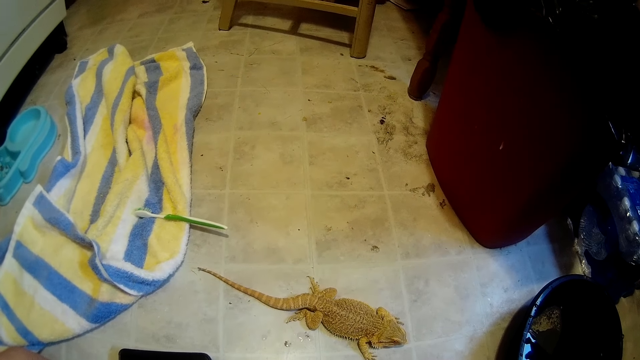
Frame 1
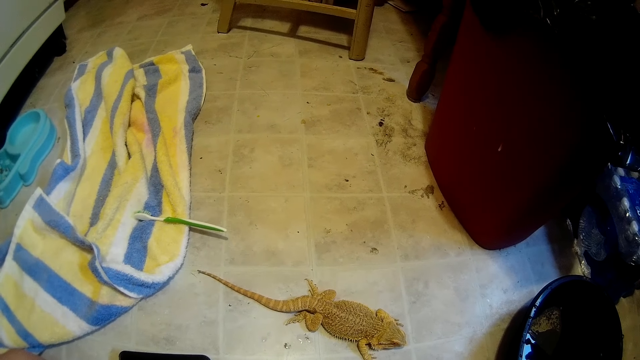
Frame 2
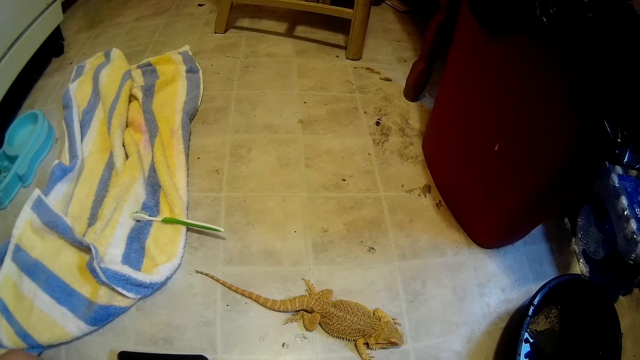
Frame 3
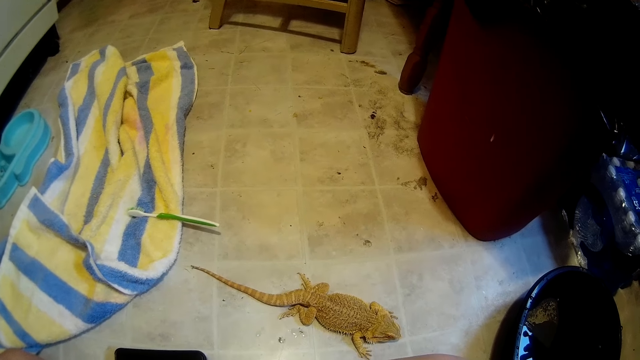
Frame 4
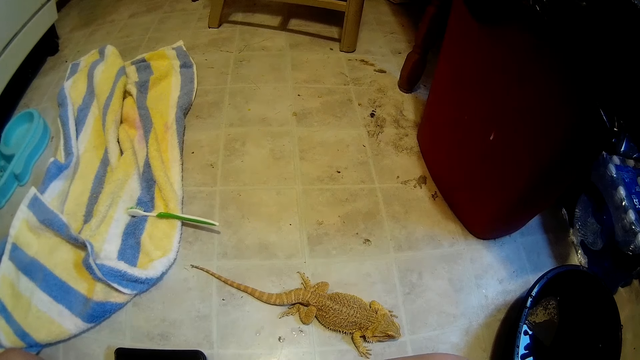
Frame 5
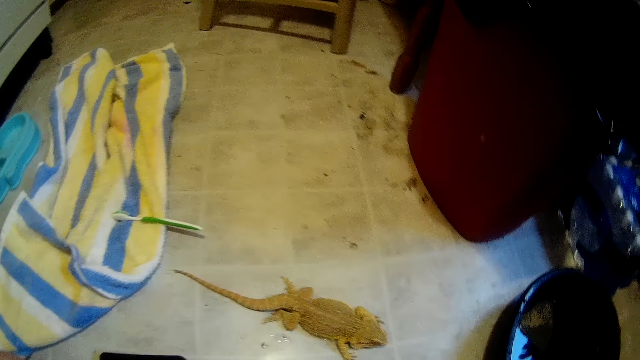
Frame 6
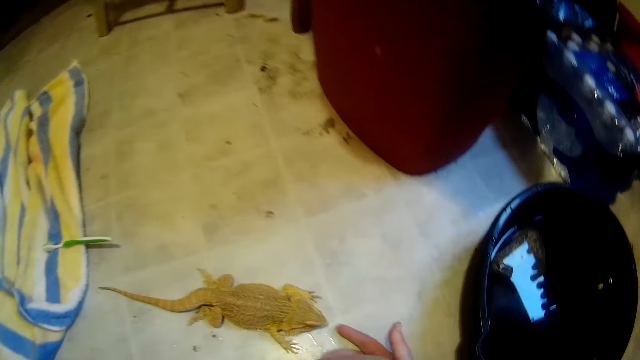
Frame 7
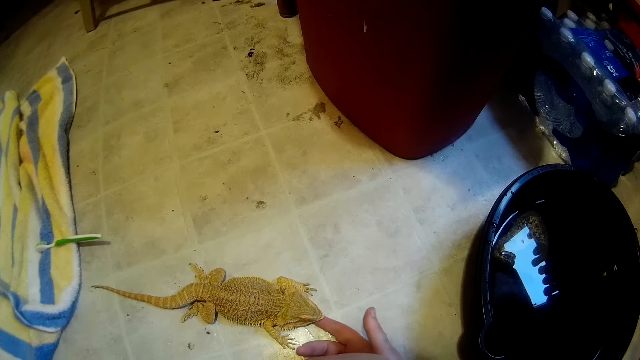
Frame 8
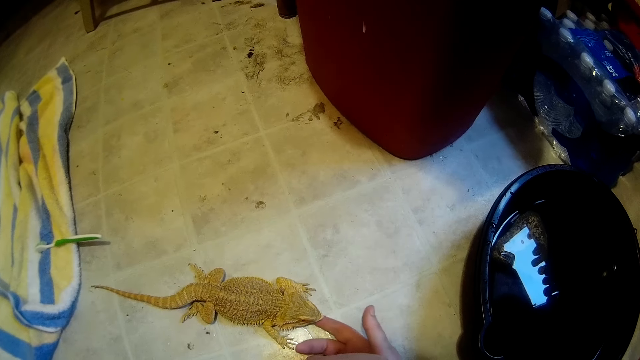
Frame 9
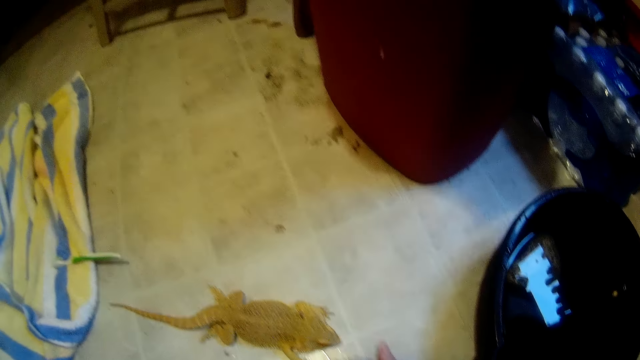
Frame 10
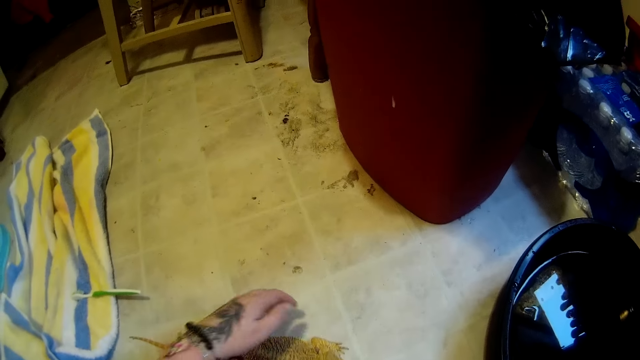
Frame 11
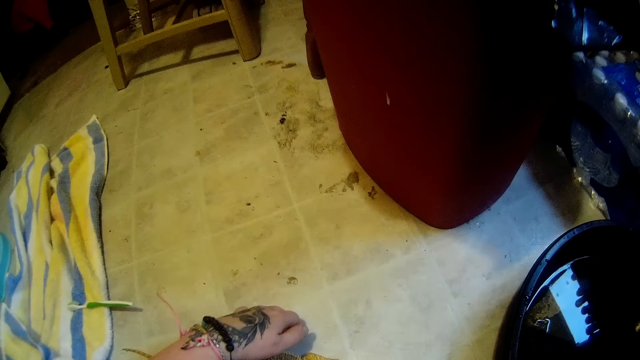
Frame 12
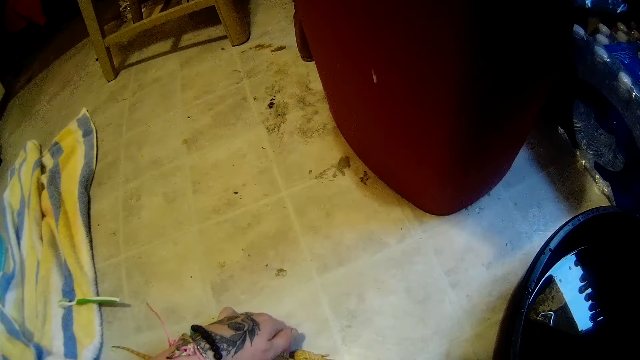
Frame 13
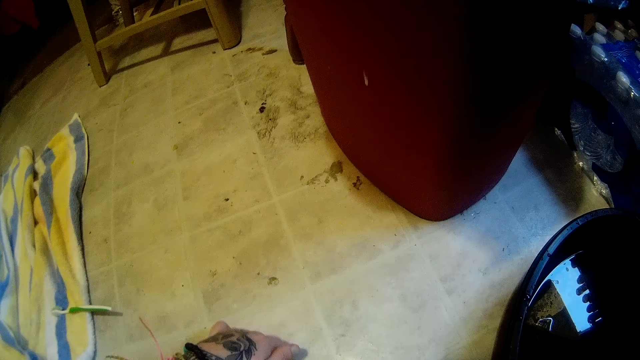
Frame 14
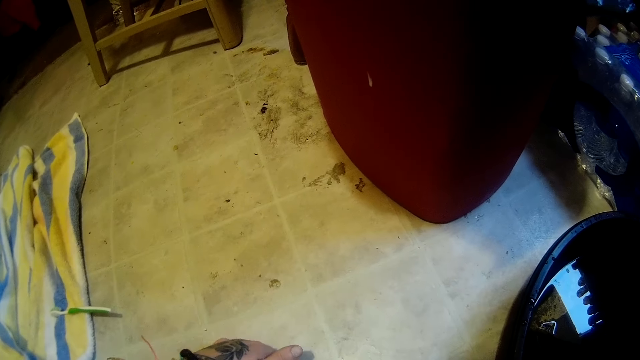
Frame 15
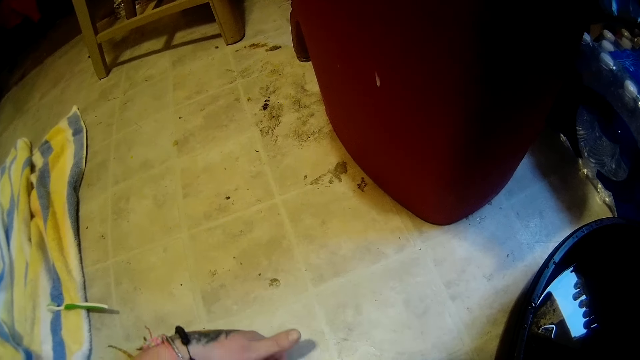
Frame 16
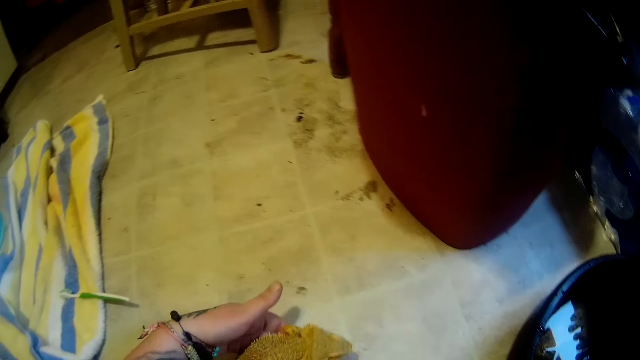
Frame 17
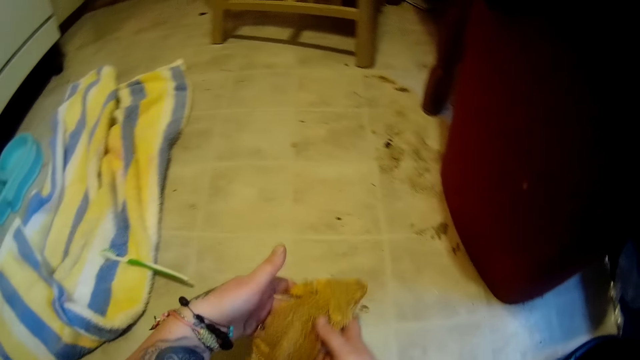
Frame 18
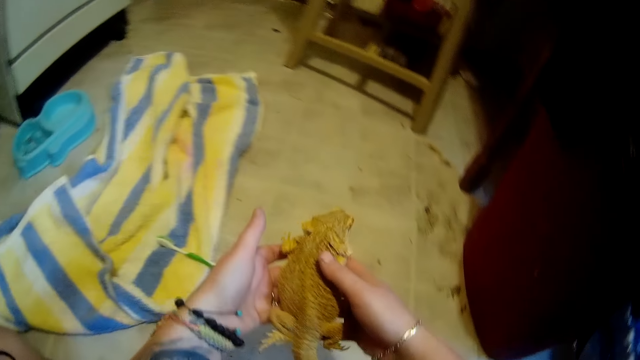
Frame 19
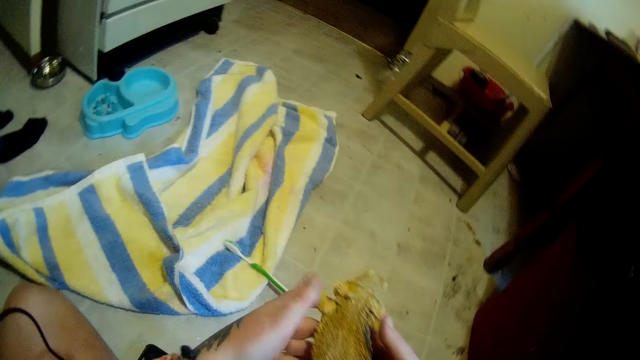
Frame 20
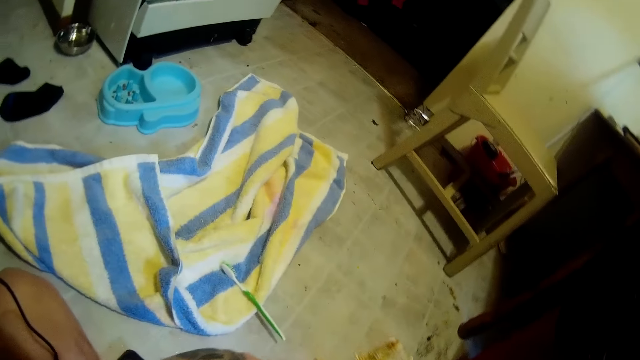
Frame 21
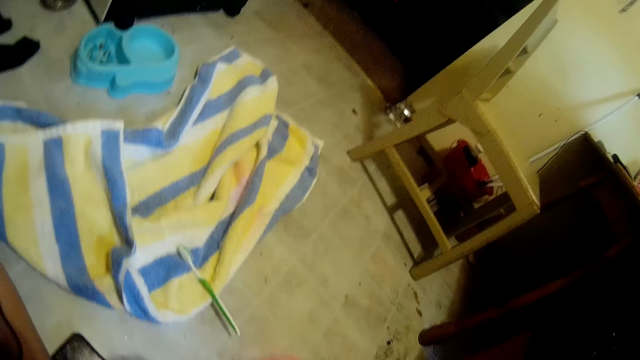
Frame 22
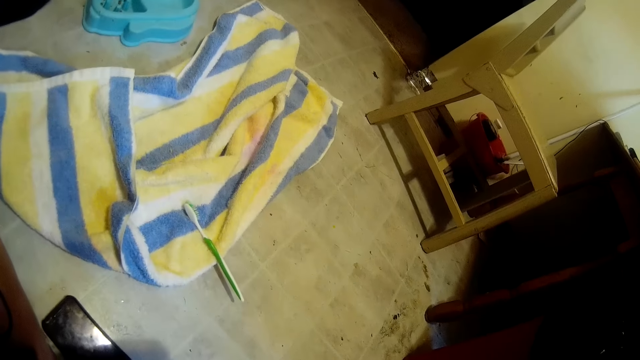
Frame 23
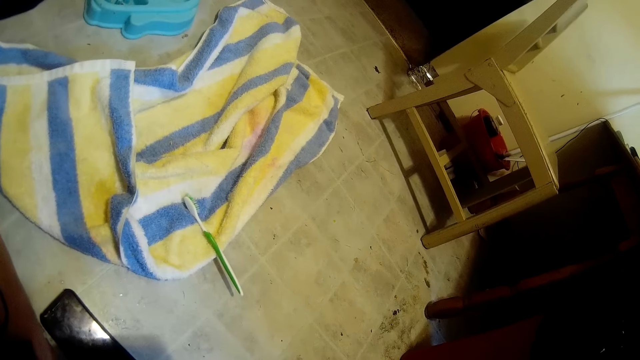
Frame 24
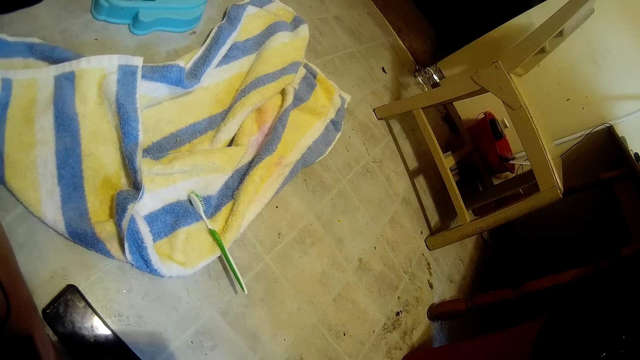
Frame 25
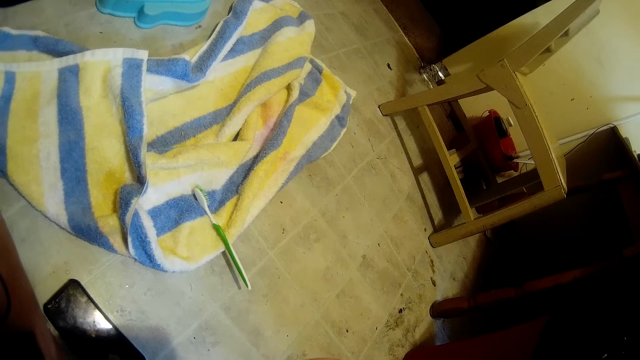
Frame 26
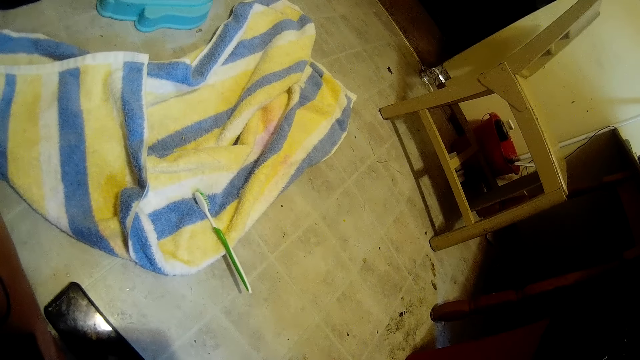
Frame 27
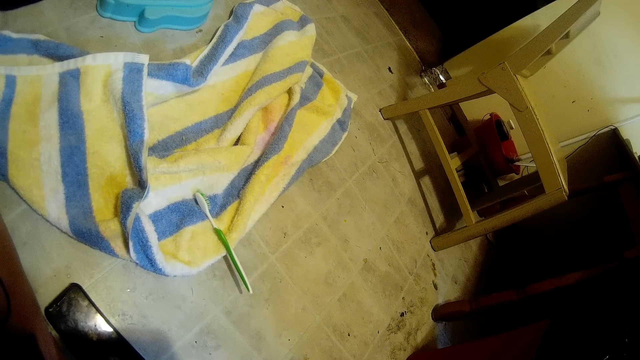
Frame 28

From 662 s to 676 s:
The camera wearer fondles the frog or lizard with the right hand. They pick up the lizard from the floor with both hands. They carry the lizard.

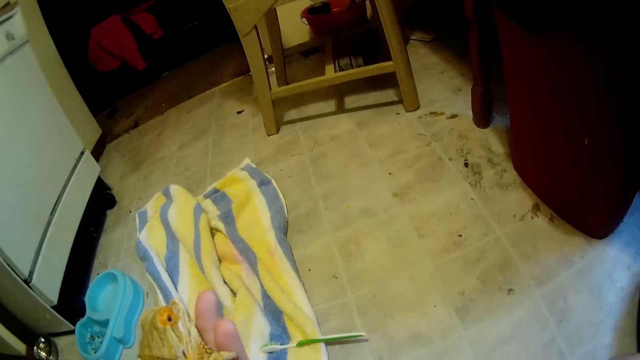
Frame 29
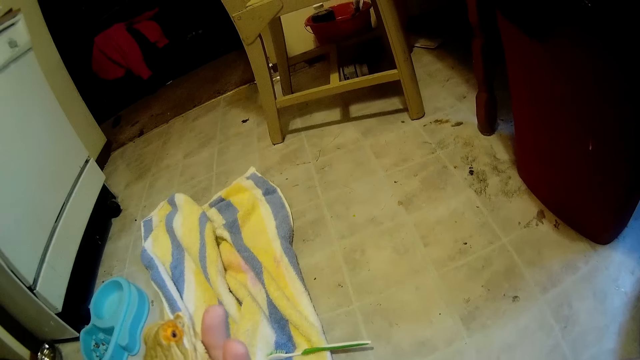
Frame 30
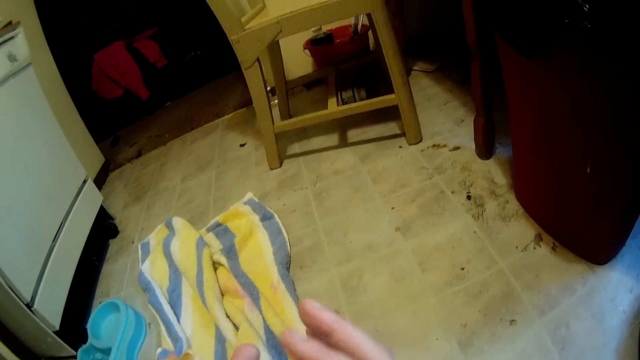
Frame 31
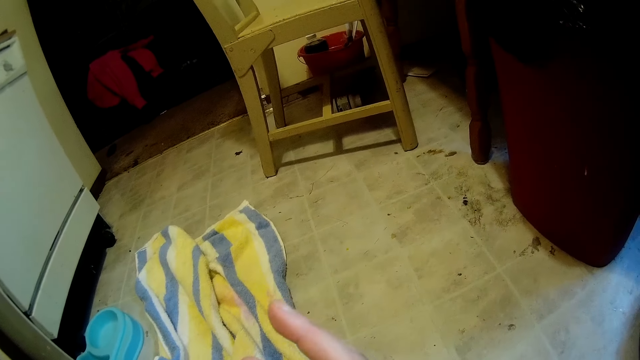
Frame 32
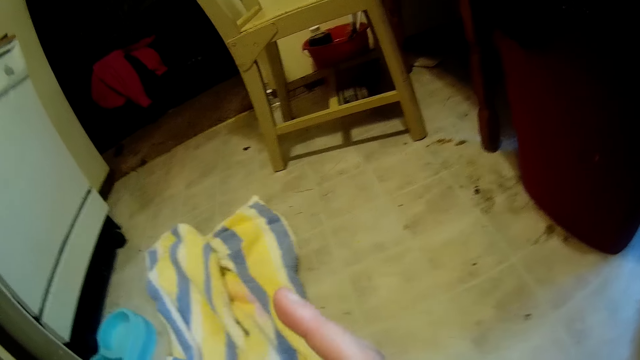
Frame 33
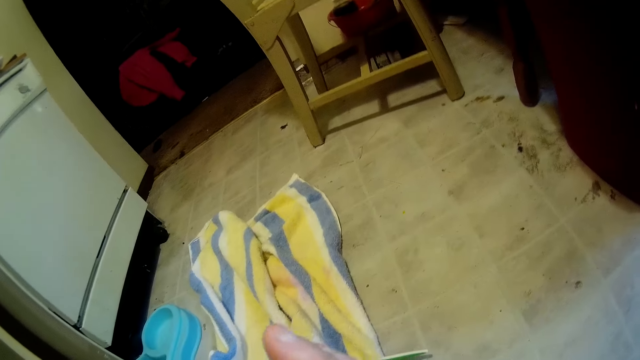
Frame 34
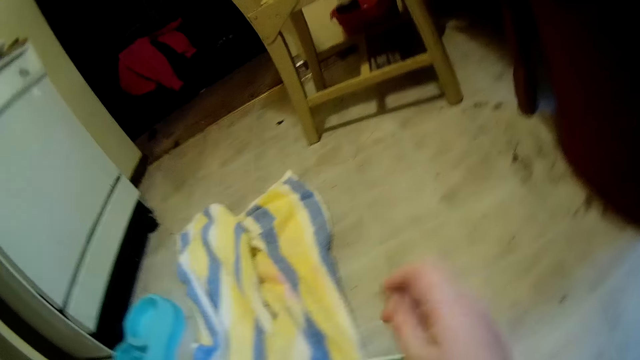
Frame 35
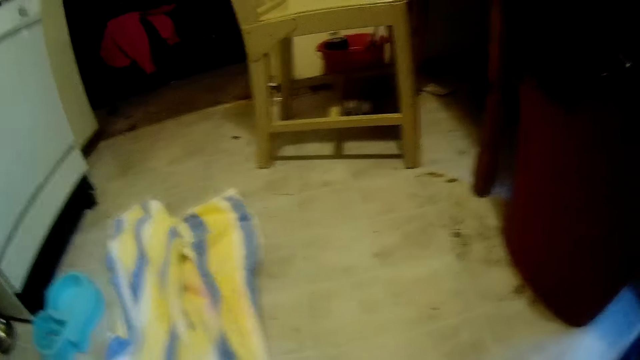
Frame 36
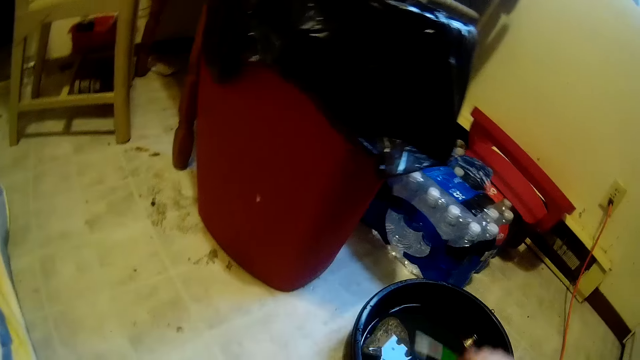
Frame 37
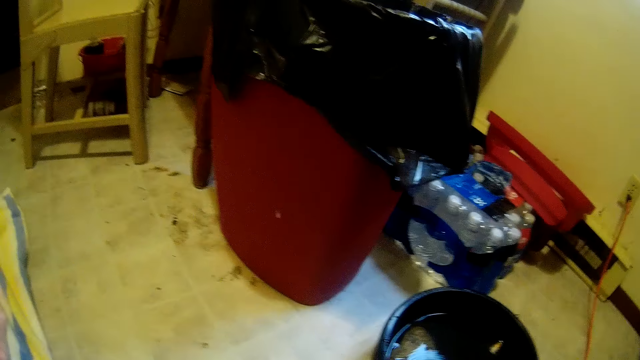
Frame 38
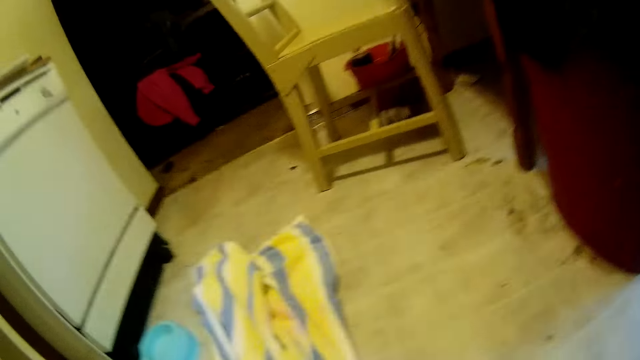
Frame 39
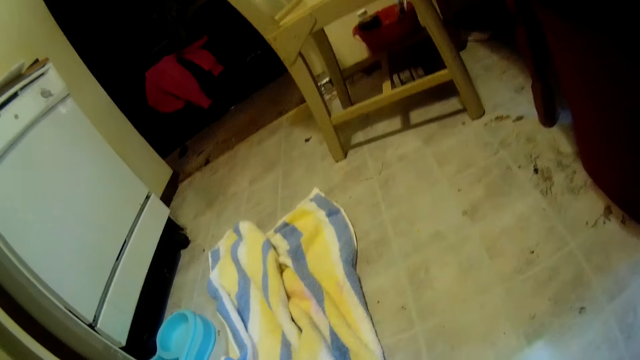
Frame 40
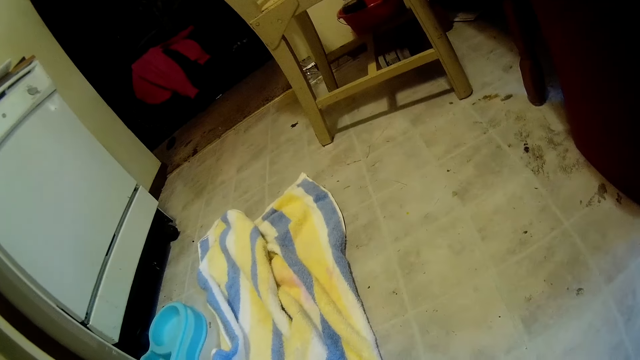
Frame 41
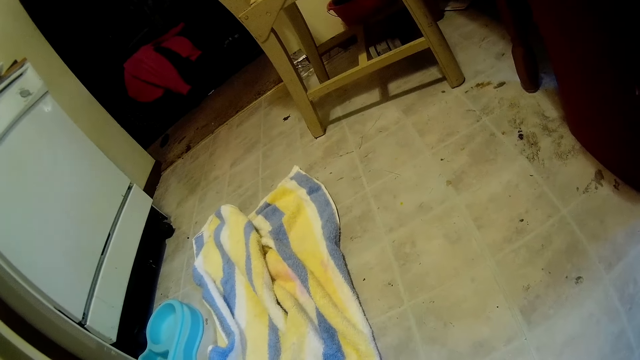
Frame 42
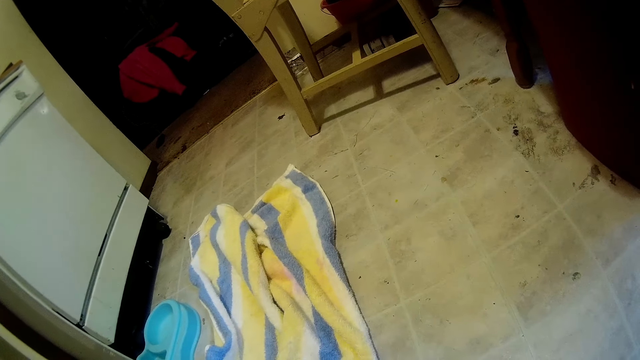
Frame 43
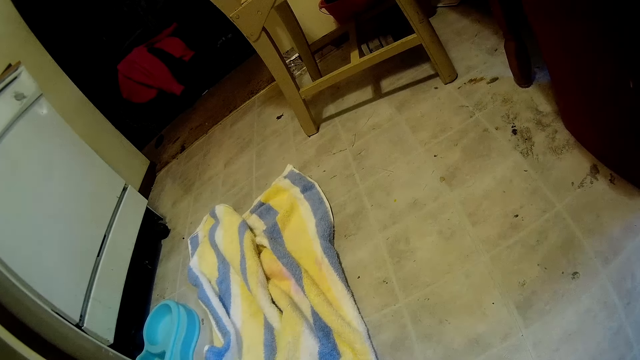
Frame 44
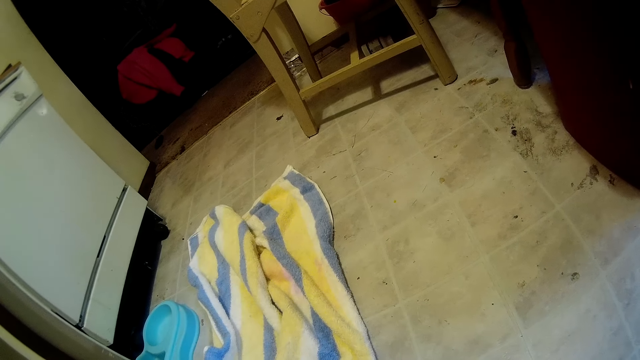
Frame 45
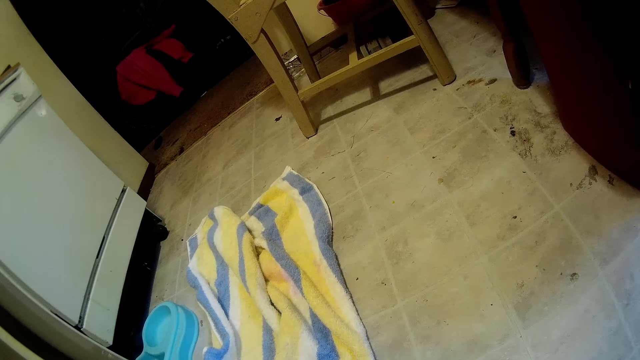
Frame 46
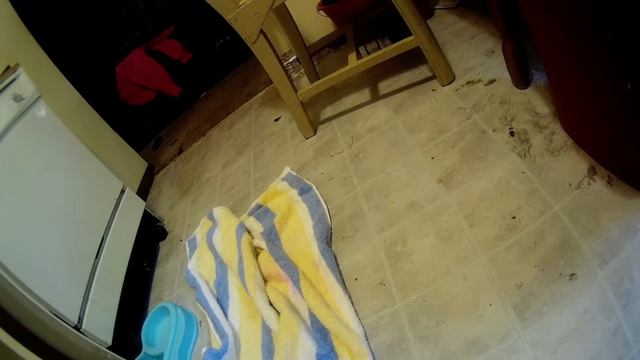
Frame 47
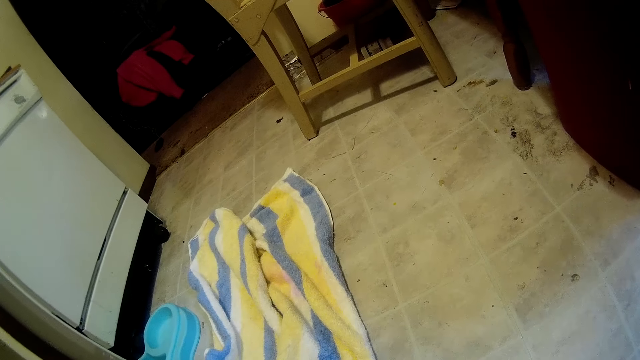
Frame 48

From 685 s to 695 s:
The camera wearer fondles the frog with the right hand. They pick up the toothbrush from the floor with the right hand. They dip the toothbrush in a bucket of water.
